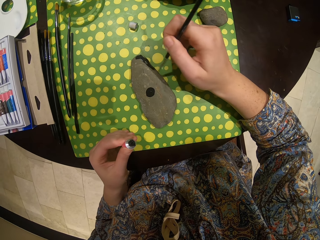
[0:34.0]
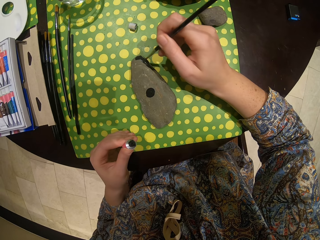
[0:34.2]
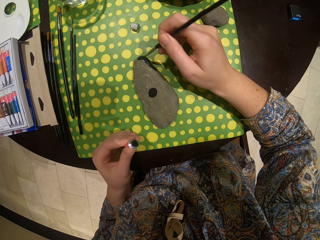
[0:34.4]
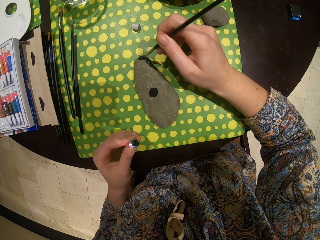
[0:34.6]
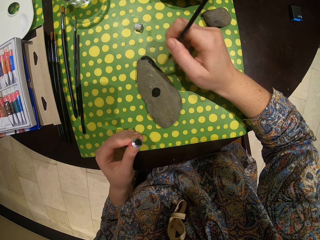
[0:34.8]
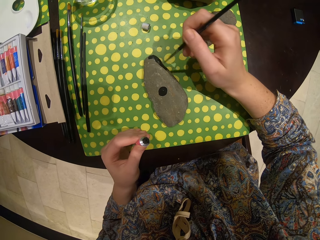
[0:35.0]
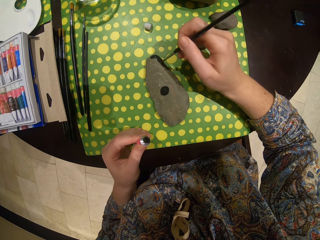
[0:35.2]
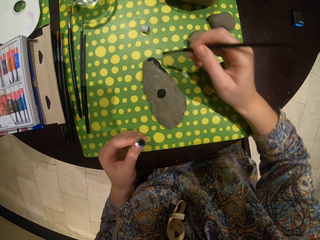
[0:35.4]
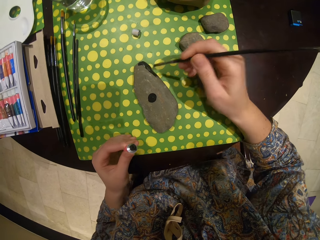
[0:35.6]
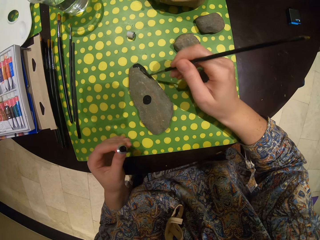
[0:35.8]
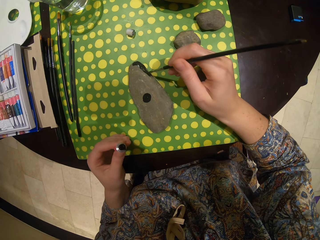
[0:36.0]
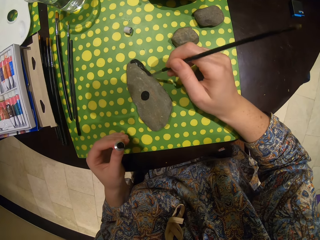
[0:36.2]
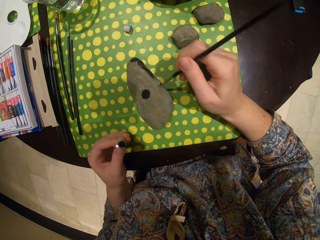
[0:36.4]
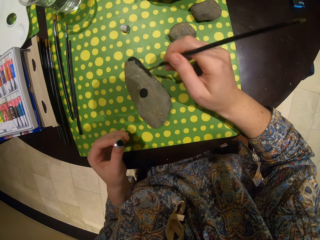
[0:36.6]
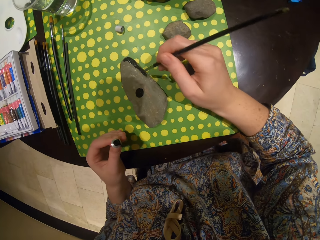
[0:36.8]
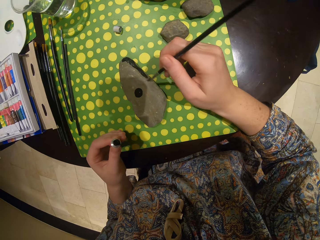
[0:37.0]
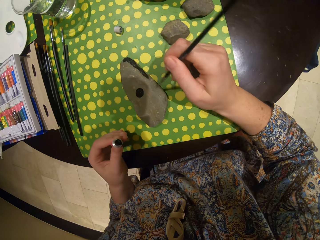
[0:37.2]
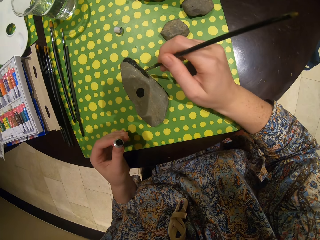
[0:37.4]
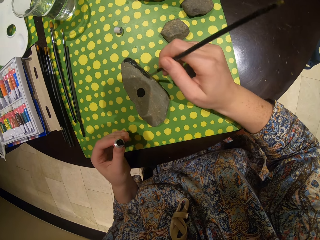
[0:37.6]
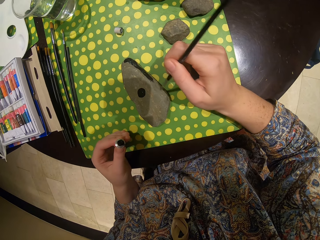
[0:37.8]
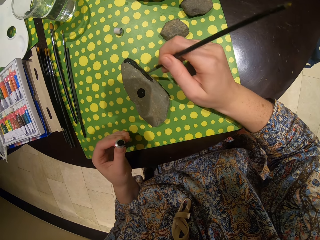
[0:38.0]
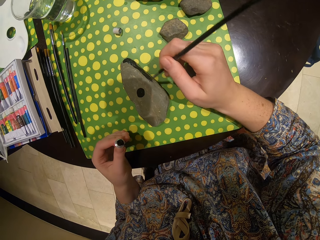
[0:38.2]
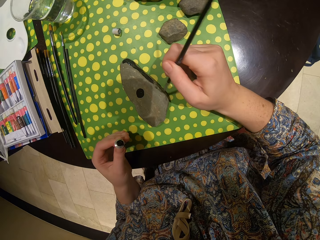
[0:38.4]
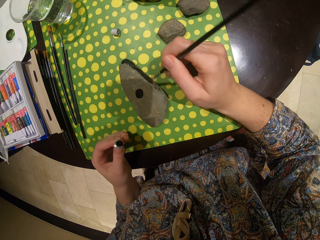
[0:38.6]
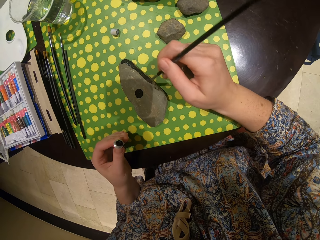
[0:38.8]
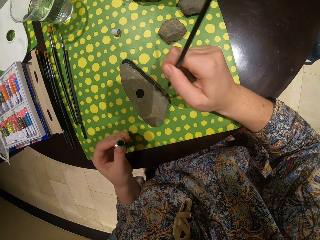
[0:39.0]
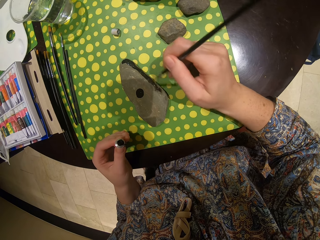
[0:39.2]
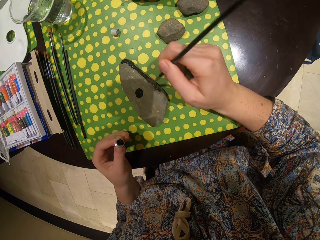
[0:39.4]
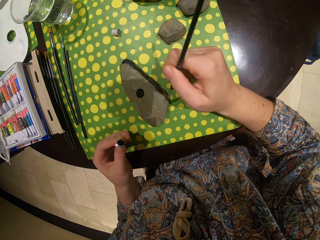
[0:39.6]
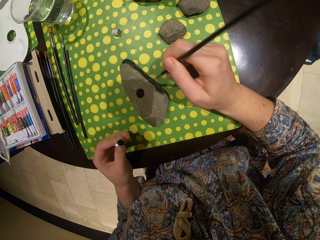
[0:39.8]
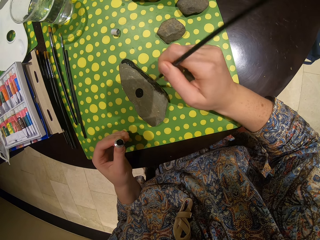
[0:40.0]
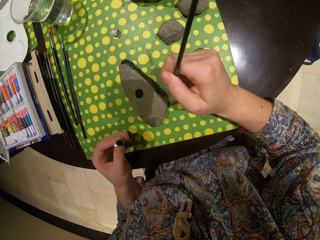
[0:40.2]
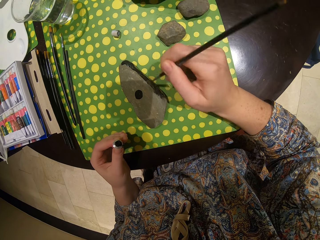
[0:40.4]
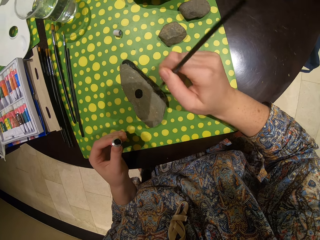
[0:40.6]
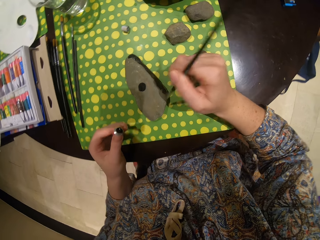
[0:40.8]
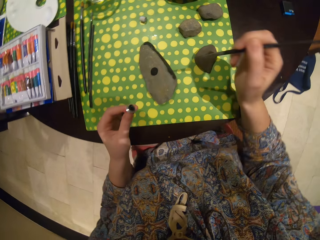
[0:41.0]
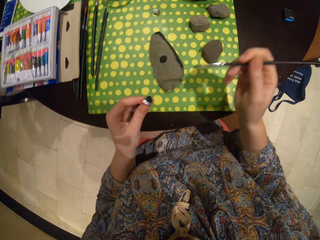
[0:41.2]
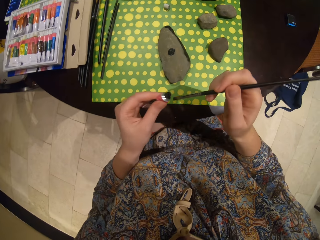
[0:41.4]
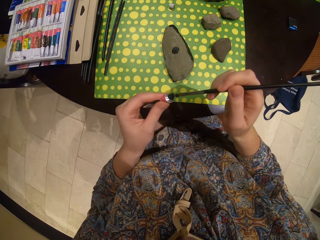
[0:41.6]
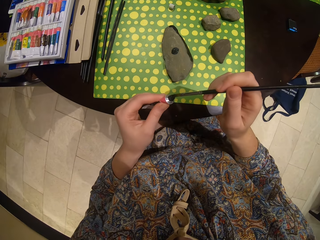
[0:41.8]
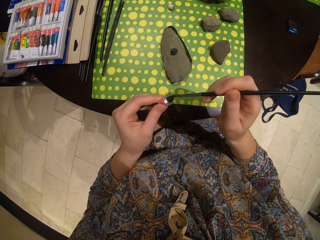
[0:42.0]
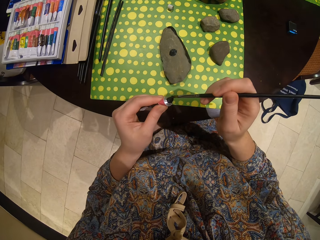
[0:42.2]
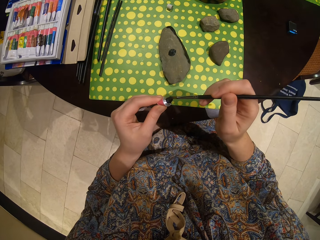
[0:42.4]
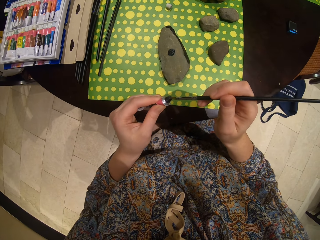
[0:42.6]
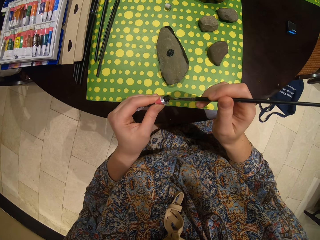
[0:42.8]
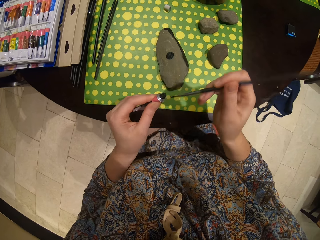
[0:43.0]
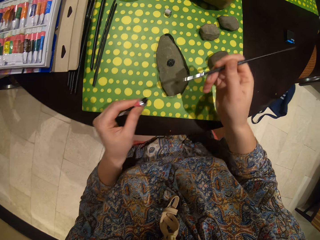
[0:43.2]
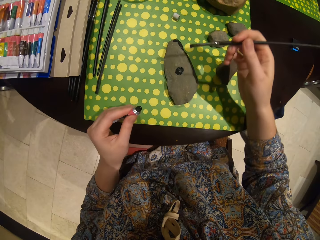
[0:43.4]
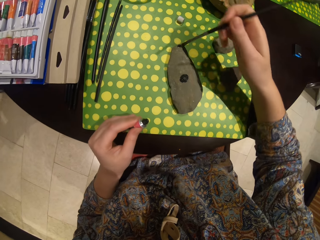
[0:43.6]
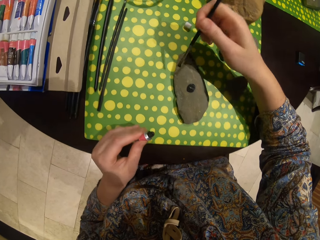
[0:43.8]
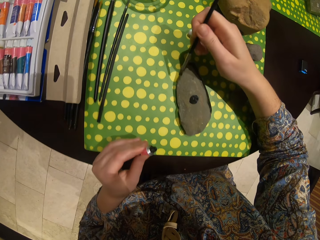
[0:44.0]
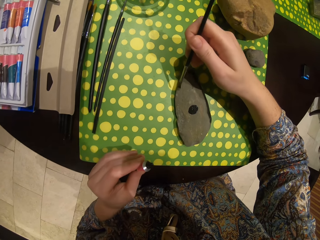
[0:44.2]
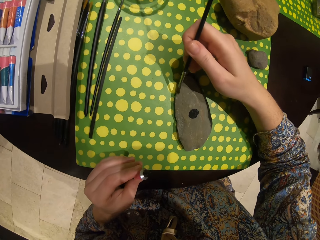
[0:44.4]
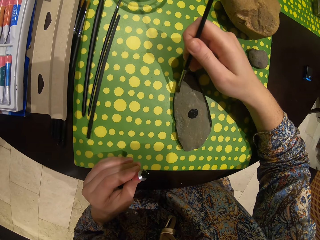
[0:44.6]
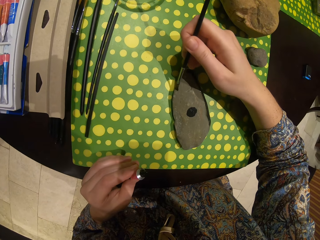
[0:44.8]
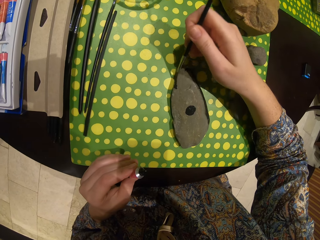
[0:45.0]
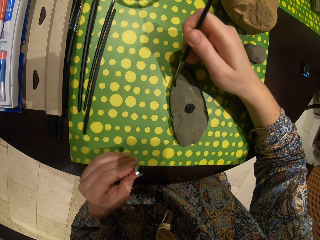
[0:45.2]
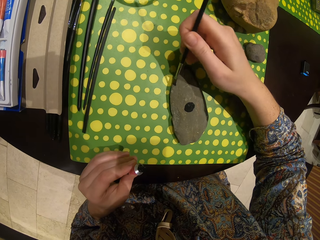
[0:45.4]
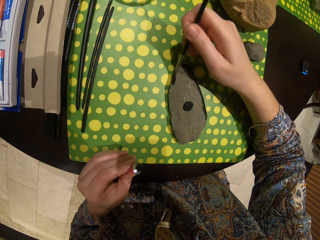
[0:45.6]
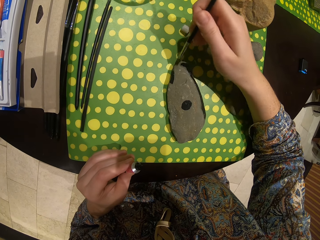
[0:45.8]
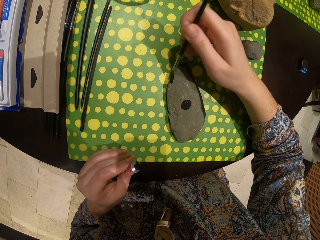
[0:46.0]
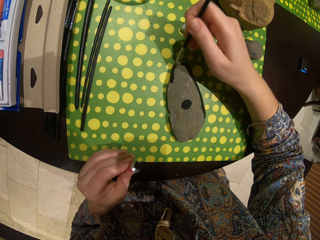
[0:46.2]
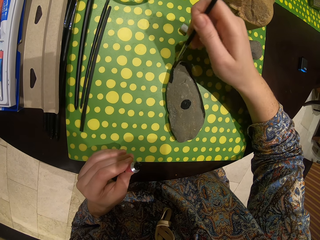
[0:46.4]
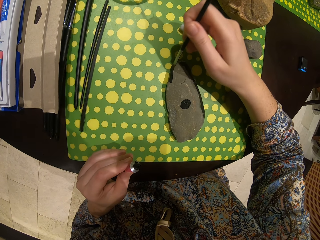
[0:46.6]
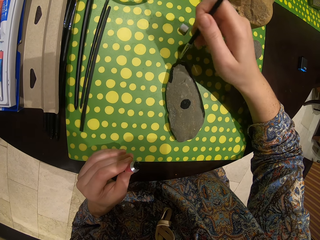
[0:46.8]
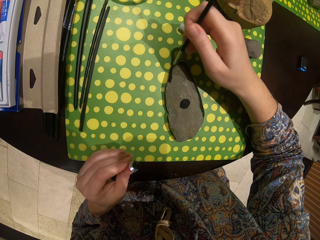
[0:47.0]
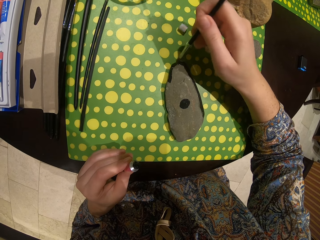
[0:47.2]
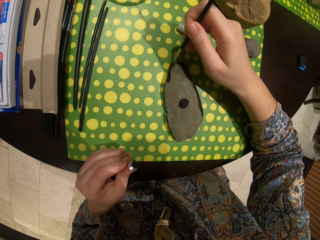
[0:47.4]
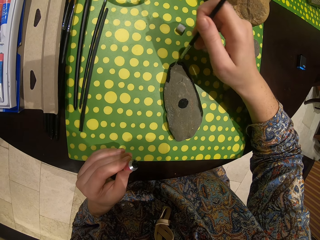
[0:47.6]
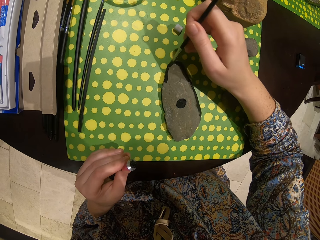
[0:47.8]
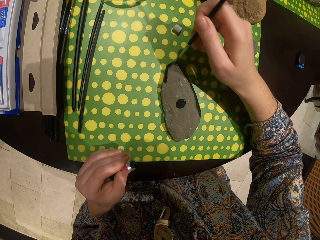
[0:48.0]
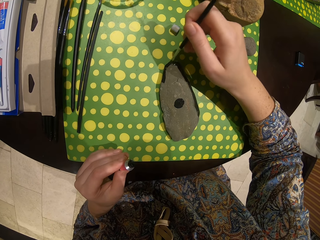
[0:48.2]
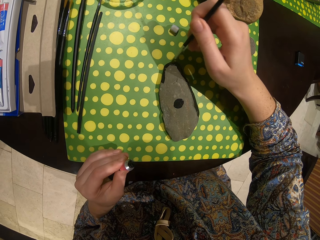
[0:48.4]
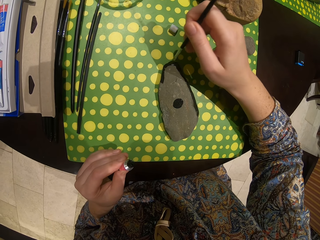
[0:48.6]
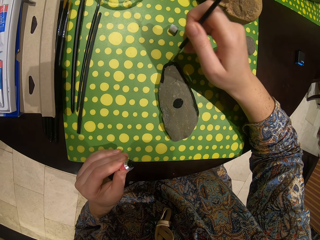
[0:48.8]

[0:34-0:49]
The camera wearer takes the paint with a paint brush. They paint the stone.

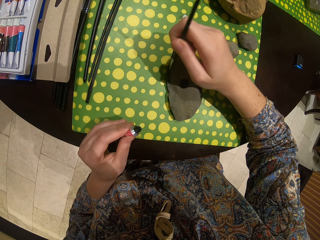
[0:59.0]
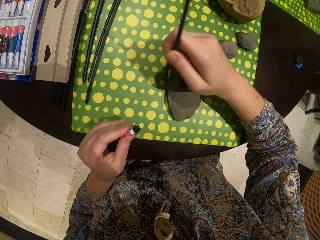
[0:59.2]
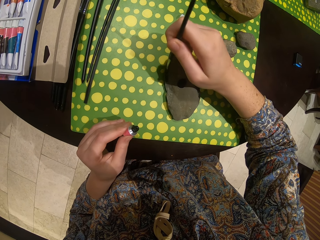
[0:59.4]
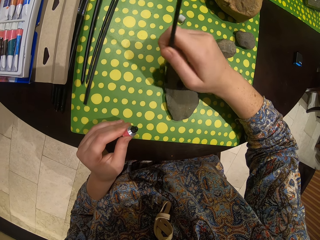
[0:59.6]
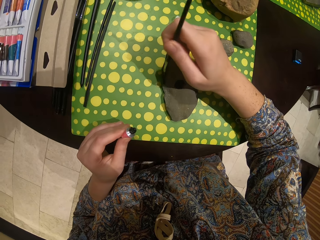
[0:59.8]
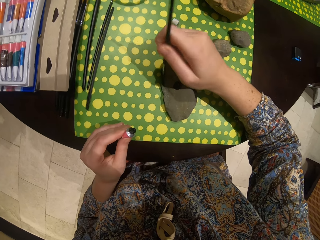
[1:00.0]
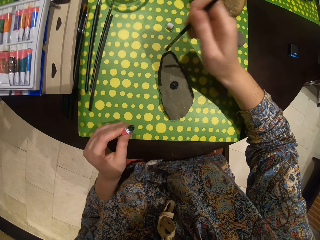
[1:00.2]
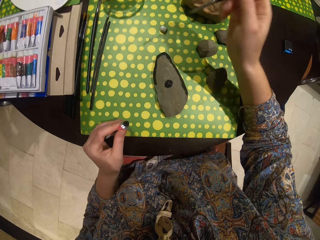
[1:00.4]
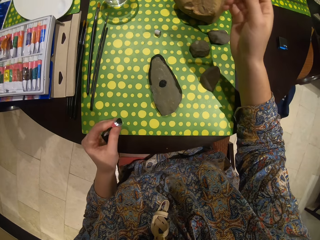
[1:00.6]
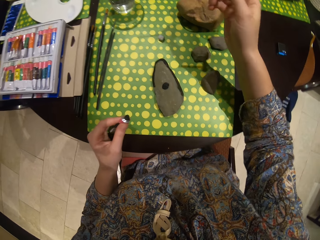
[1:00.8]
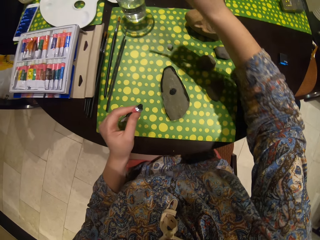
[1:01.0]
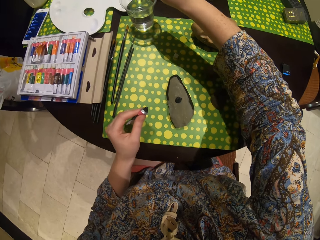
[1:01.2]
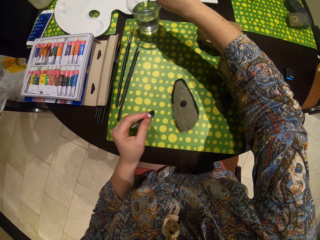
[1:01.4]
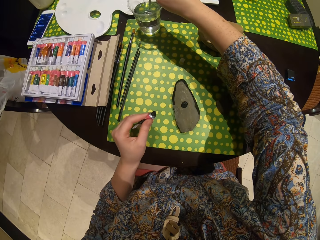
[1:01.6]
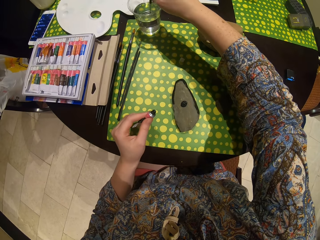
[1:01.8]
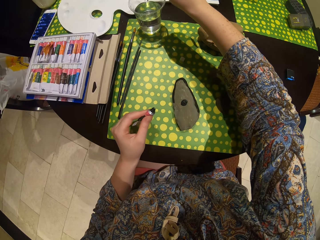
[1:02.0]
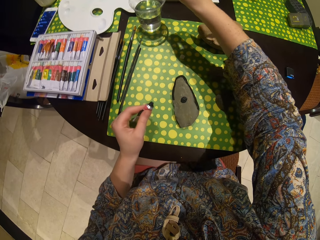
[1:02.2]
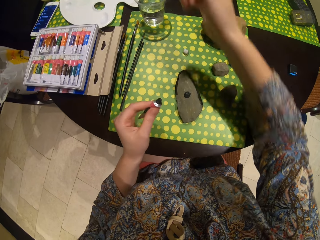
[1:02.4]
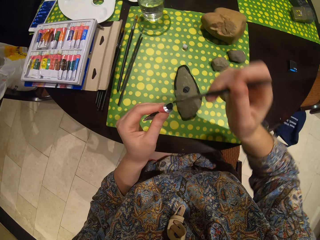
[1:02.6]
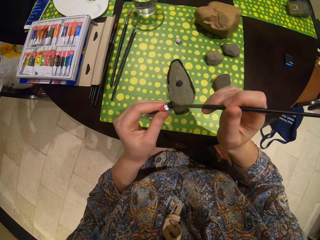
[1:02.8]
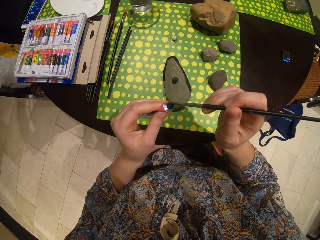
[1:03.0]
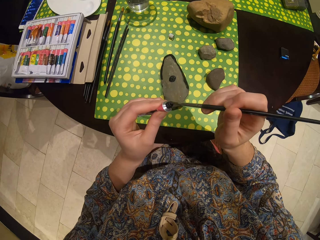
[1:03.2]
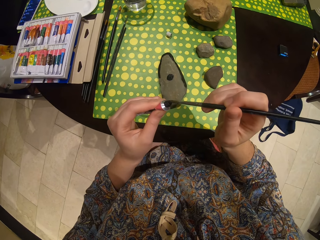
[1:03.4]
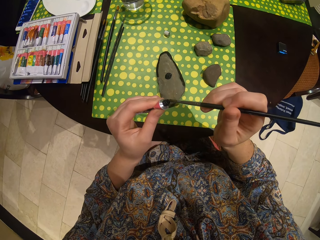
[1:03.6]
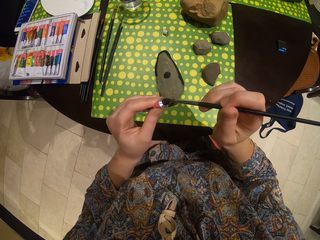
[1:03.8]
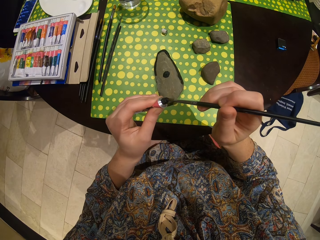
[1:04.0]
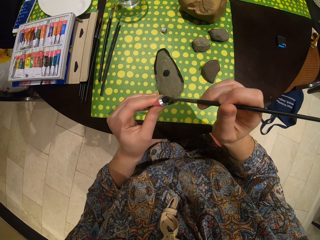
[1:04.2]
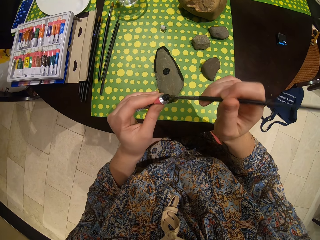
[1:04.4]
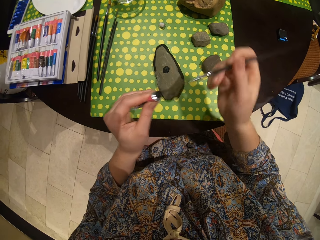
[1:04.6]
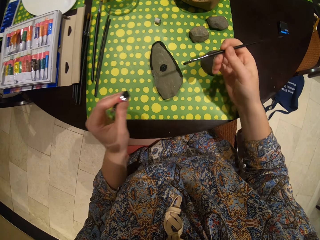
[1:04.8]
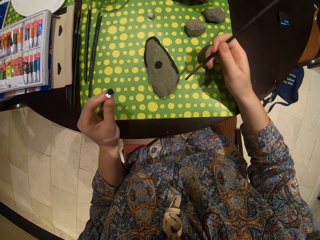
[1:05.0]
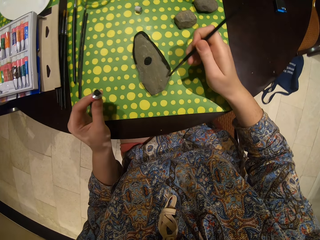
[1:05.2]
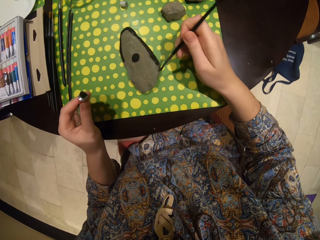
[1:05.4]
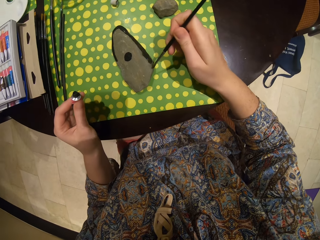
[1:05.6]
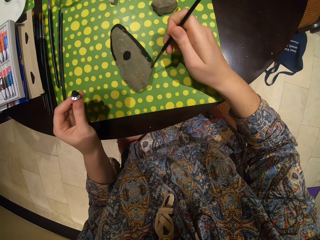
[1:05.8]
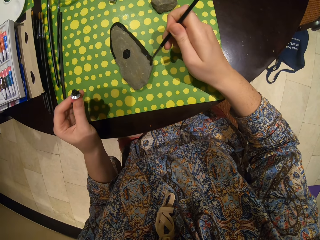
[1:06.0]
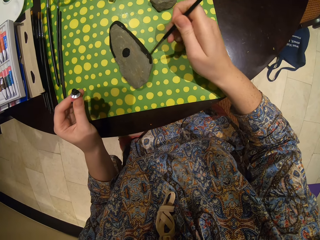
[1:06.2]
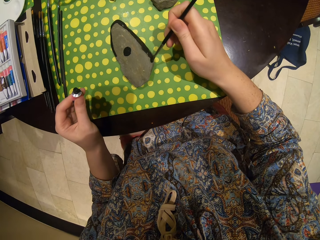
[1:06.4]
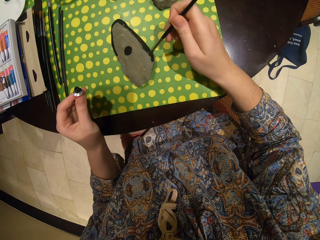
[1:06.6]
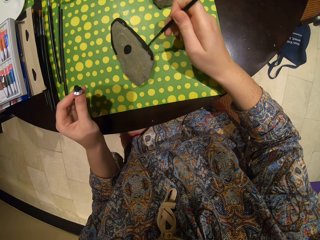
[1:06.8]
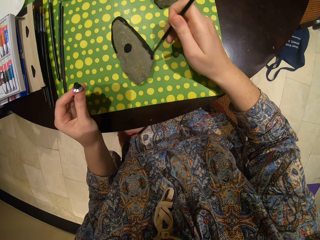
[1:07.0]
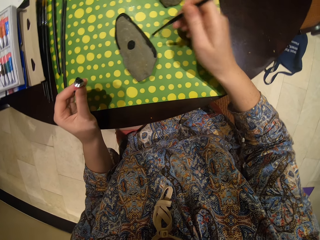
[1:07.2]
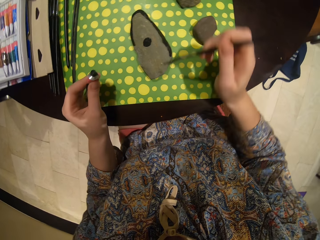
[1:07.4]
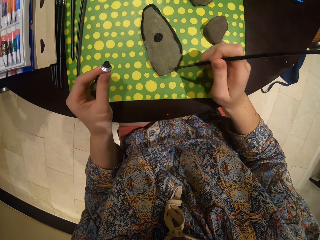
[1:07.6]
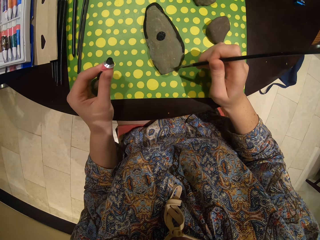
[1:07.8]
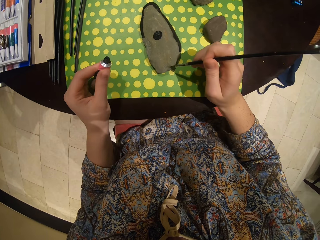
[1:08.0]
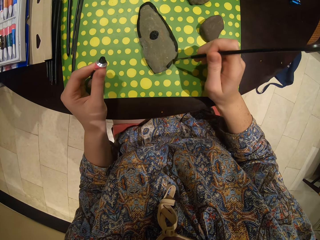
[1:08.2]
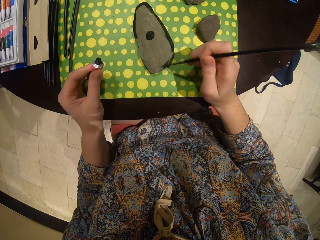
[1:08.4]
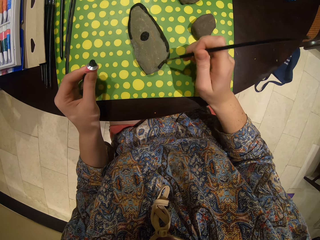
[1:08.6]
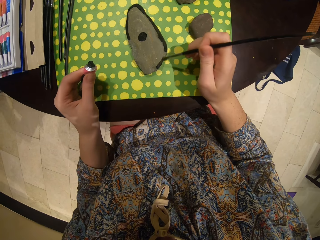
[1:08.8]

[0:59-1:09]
The camera wearer dips a paint brush in the water. They take the paint with the paint brush. They paint the stone.
